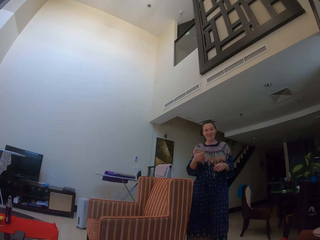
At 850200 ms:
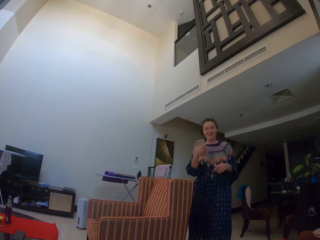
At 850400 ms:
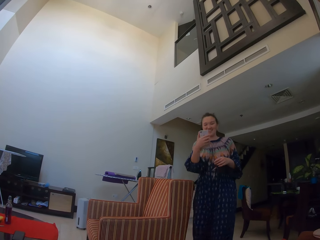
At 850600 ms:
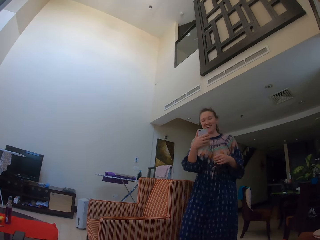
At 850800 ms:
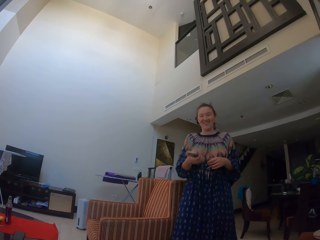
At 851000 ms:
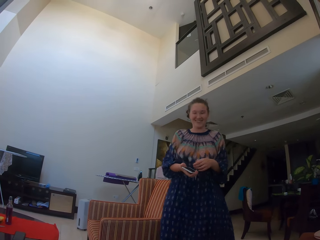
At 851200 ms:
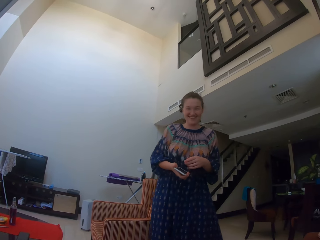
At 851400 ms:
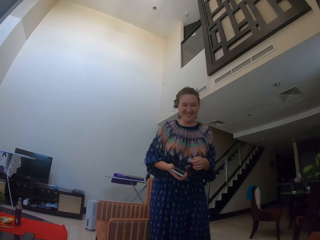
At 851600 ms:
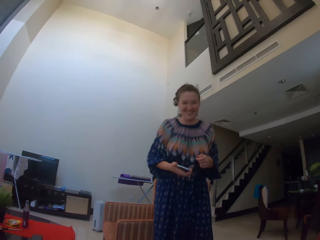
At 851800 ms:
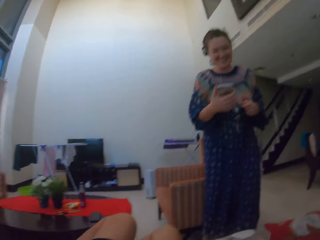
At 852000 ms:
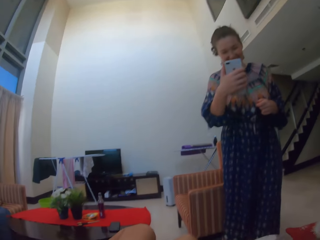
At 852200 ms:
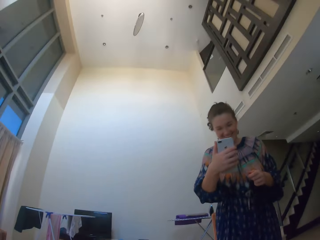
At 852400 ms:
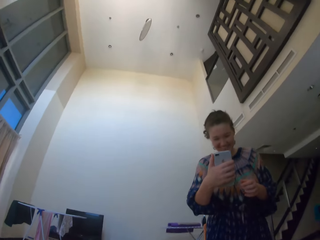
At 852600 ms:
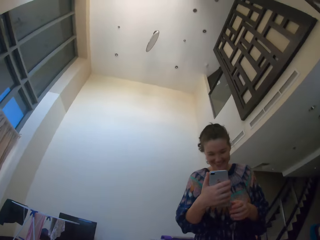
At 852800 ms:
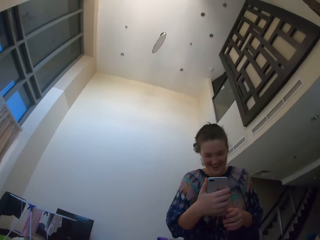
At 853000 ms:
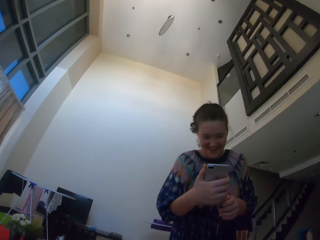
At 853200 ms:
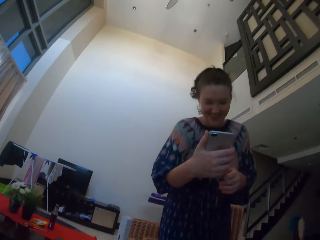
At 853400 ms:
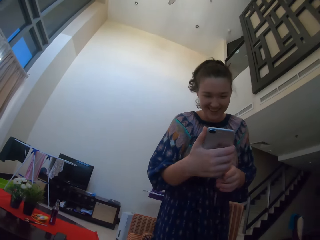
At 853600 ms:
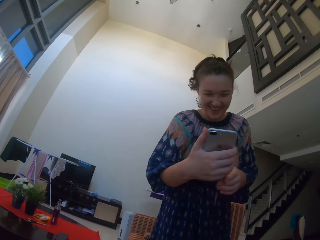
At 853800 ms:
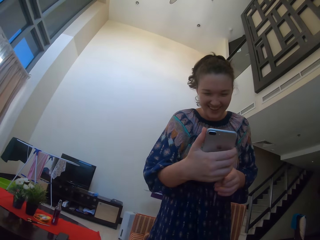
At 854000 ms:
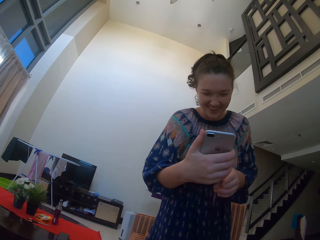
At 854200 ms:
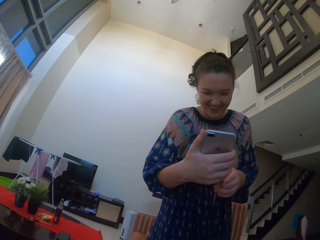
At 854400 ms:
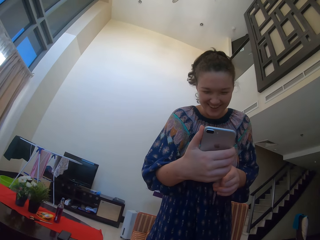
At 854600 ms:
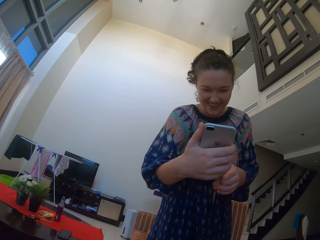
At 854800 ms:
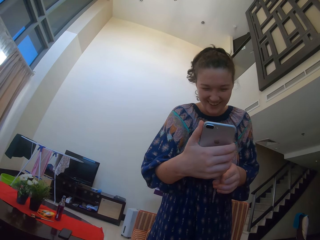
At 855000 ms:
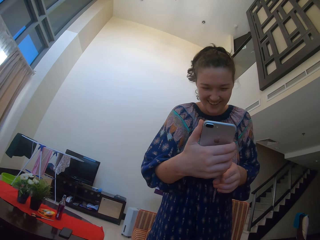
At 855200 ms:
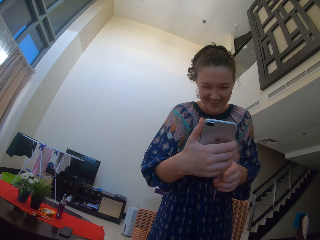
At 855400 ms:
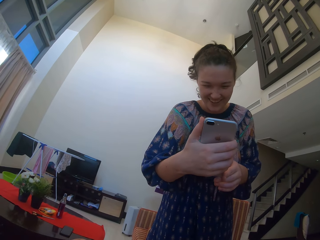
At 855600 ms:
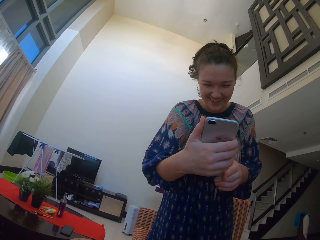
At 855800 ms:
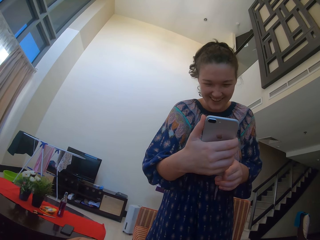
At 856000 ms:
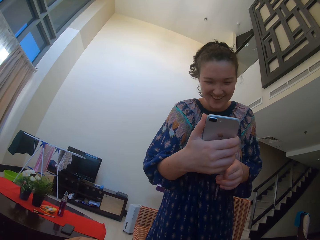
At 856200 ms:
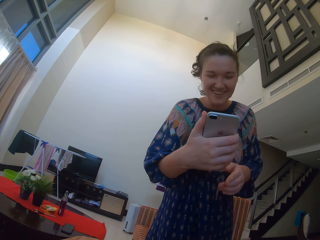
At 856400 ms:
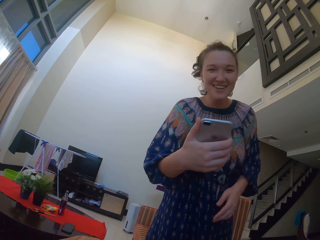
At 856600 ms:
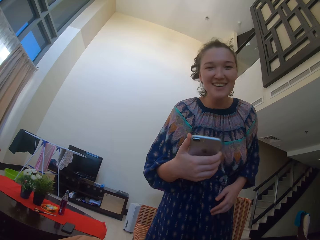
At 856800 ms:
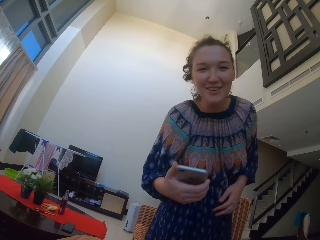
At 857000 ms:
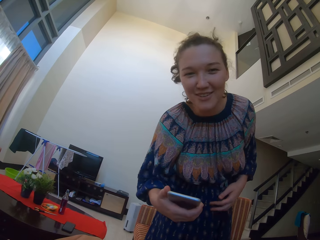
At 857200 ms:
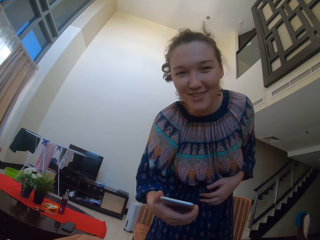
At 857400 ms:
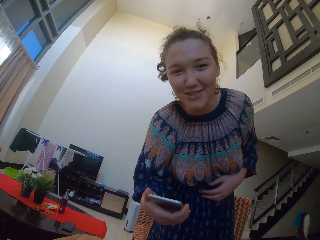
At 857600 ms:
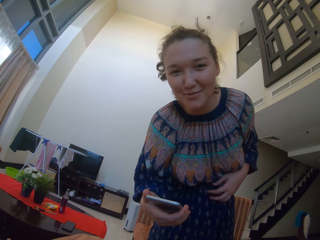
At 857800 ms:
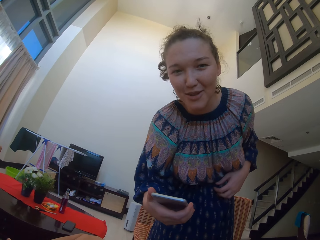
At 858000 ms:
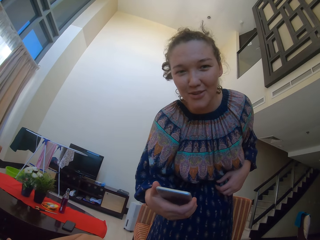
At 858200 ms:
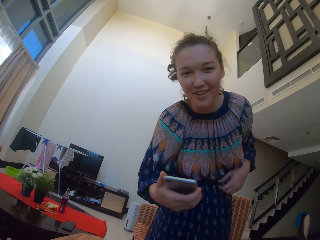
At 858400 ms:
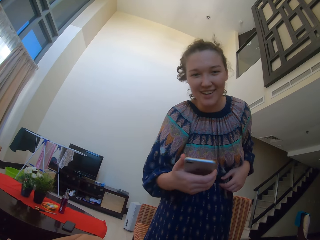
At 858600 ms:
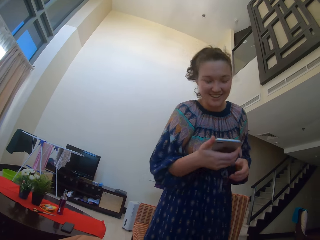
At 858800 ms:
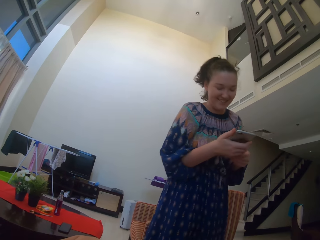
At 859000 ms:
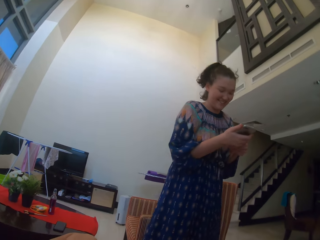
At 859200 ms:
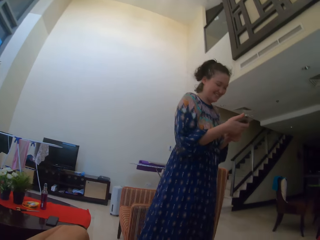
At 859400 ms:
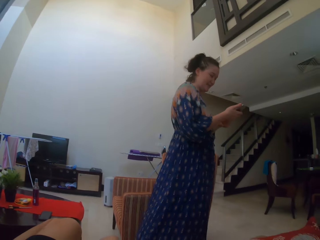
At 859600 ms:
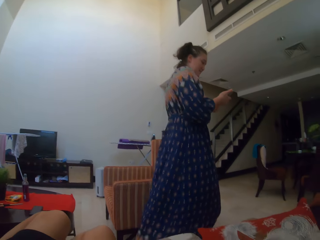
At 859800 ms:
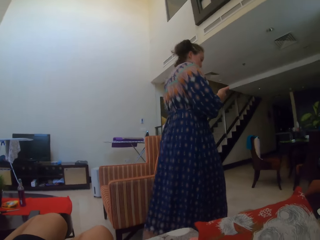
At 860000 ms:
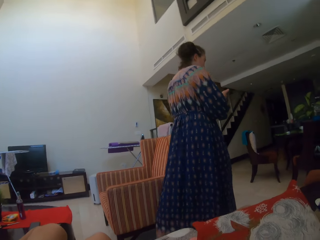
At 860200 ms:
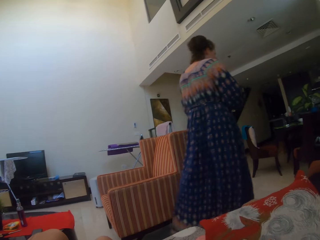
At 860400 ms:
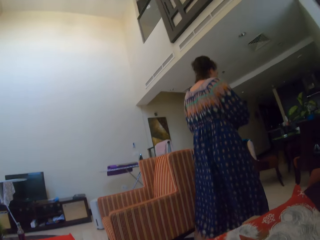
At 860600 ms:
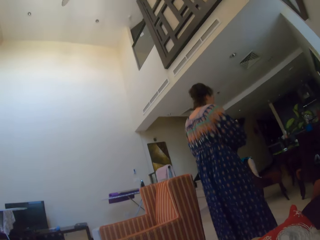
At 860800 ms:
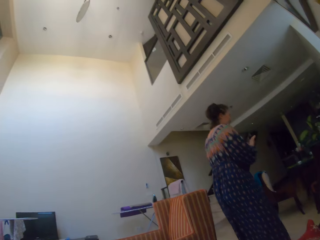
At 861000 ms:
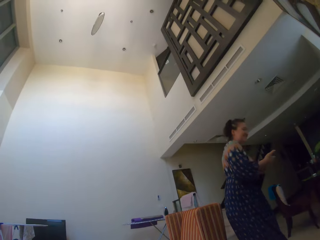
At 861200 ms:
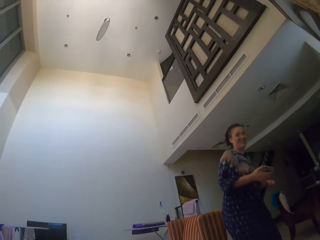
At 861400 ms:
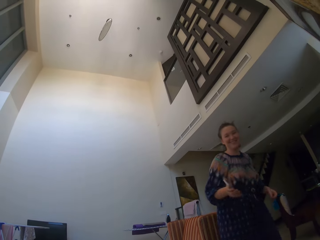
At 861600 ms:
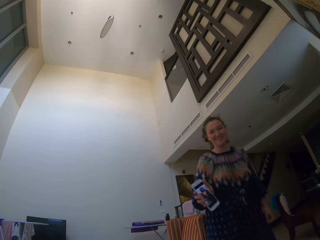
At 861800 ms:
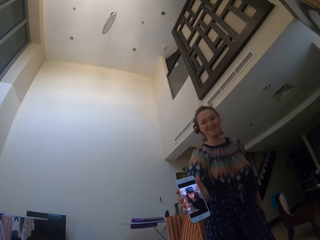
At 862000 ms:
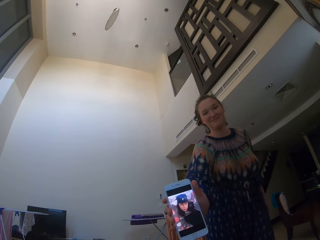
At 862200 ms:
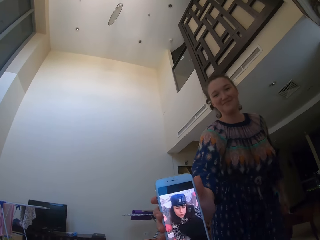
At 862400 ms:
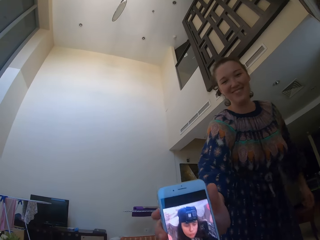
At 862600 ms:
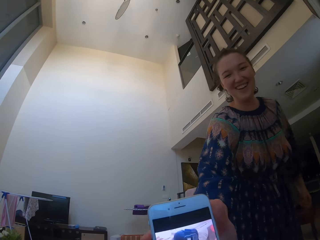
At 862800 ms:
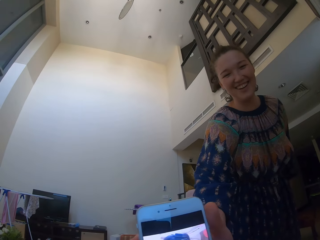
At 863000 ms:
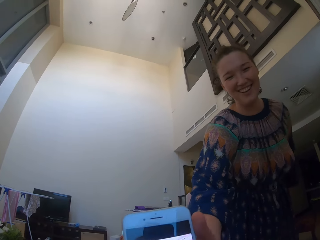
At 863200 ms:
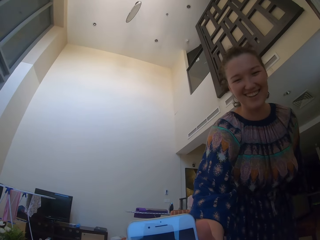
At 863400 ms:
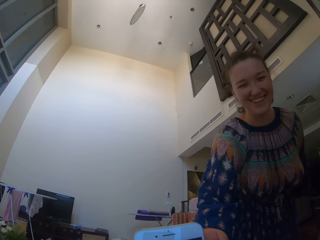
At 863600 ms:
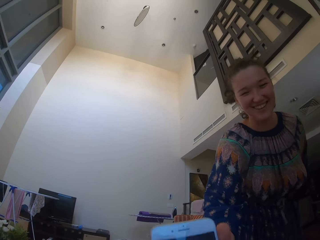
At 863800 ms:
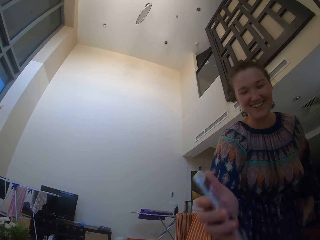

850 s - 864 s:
The camera wearer interacts with a lady. The lady operates the phone with her hands. The lady looks at the phone. The lady interacts with the camera wearer. The lady touches her cloth with her left hand. The lady holds the phone with both hands. The lady walks around the room. The lady stretches the phone towards the camera wearer. The lady shows the phone to the camera wearer.

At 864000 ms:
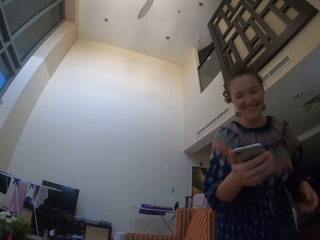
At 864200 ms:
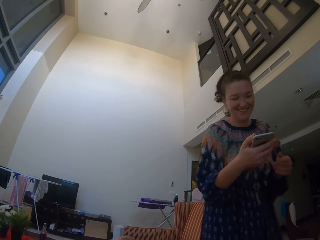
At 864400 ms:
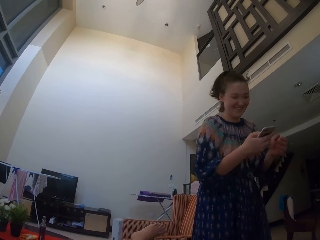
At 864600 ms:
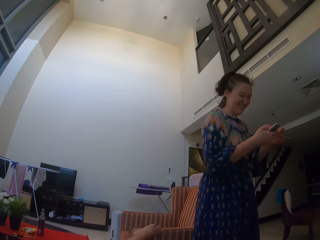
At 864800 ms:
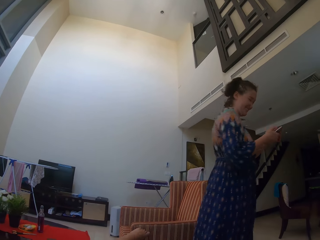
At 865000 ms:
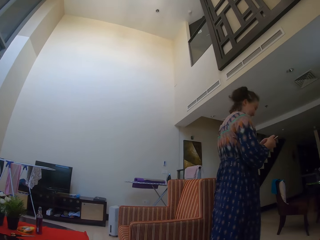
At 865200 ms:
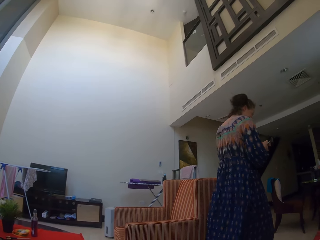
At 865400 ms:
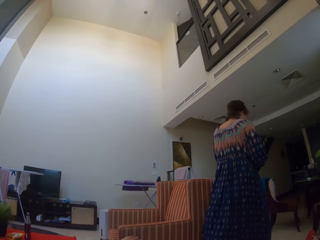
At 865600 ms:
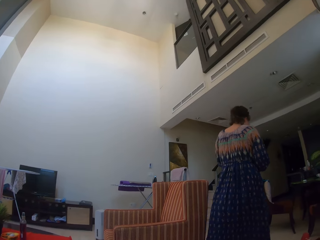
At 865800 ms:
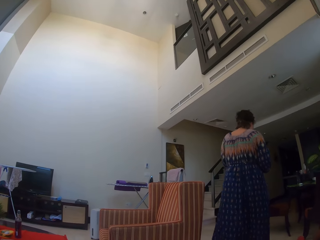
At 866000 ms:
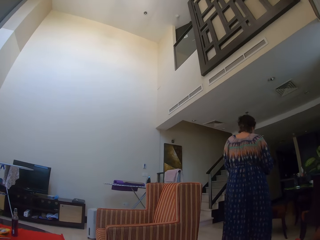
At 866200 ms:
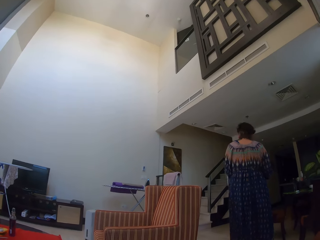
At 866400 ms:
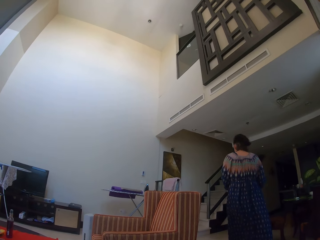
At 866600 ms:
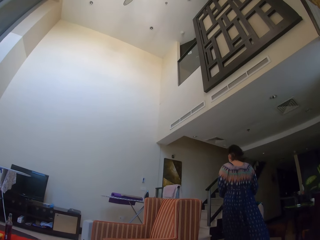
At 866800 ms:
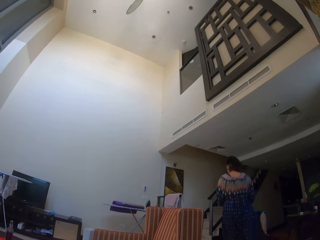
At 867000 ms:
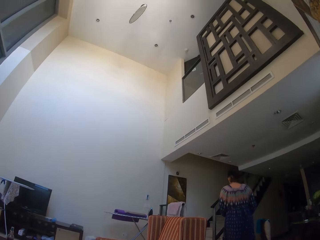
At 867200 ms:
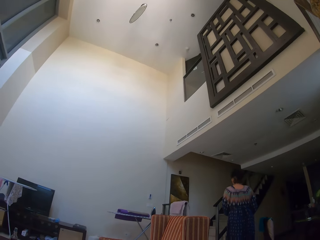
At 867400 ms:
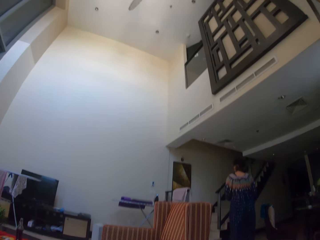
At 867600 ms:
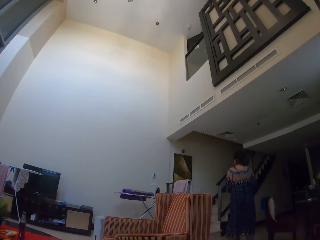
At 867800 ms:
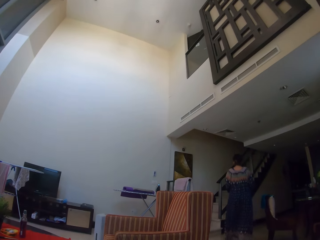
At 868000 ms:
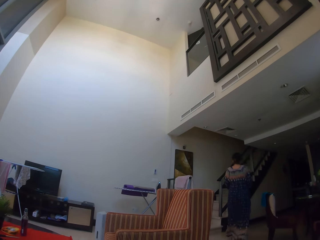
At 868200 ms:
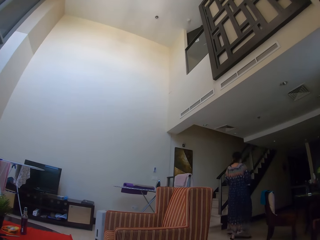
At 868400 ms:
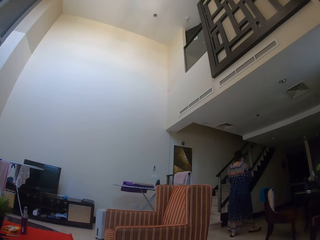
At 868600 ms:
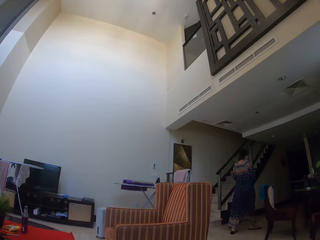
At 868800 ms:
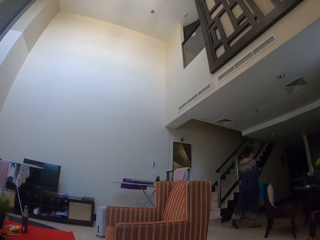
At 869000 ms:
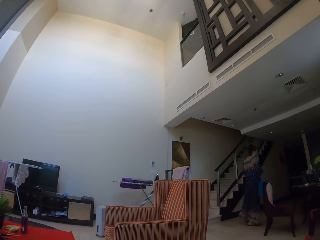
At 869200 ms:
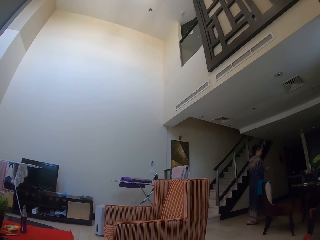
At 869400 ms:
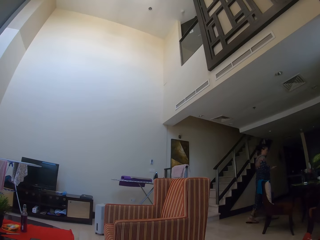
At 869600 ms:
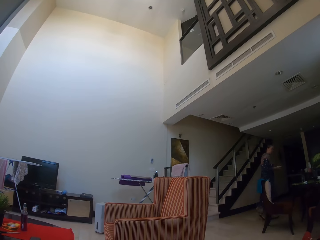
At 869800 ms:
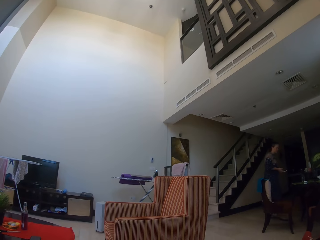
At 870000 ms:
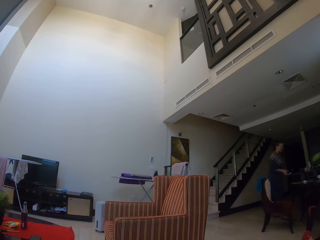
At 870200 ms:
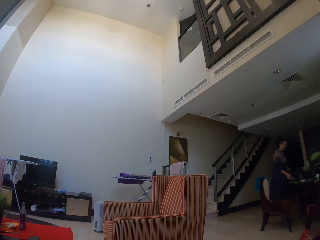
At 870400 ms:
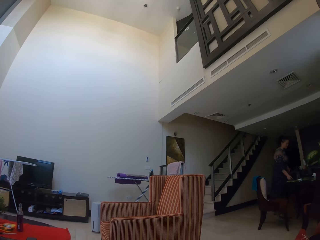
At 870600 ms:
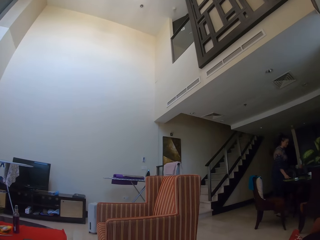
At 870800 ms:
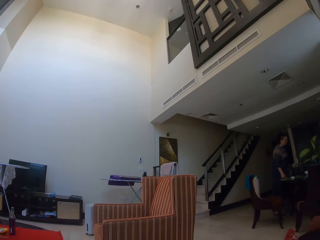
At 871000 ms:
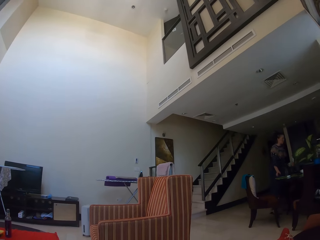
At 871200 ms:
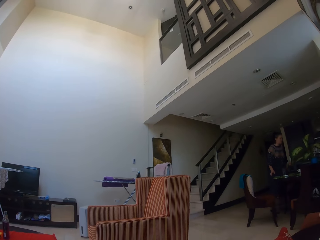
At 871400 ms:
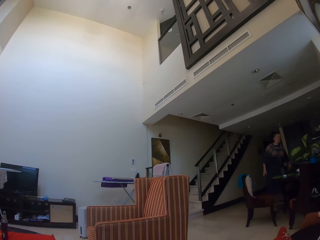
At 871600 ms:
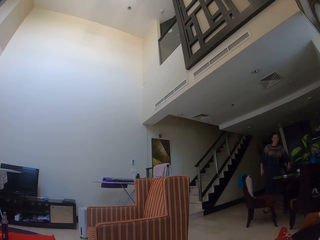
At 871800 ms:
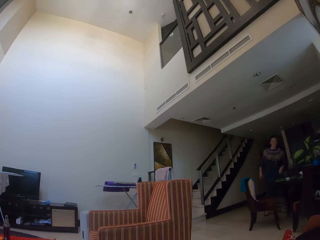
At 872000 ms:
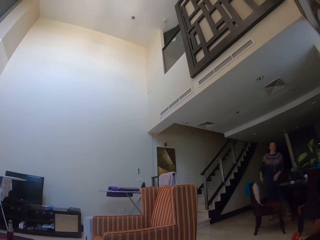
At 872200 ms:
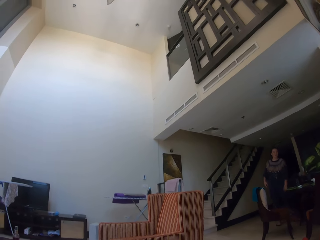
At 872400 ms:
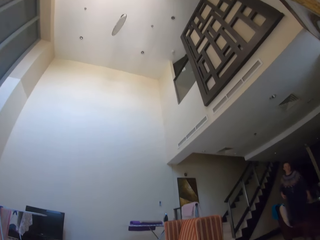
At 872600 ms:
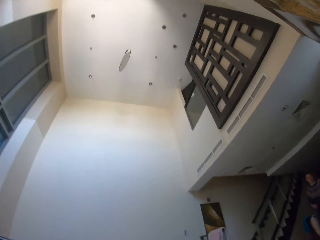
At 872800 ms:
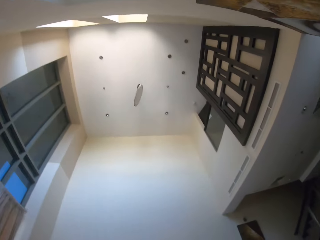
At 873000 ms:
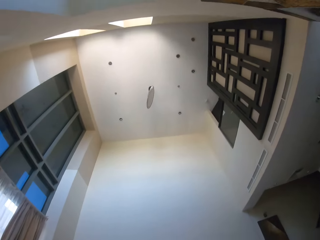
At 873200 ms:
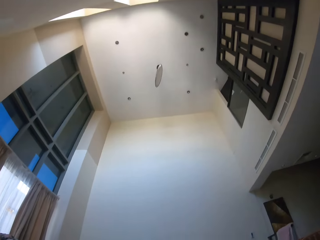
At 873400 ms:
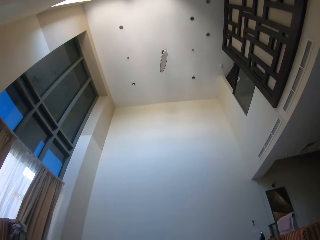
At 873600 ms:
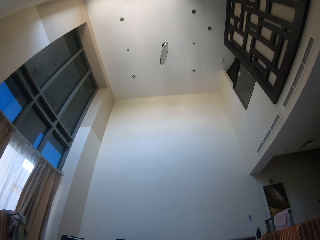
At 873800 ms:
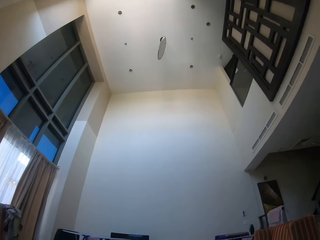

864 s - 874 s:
A lady operates the phone in her hands. The lady walks around the room. The lady drops the phone on the dining table with her left hand. The lady walks away from the table.
